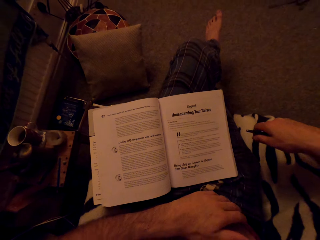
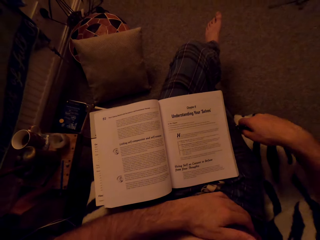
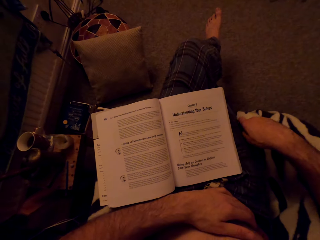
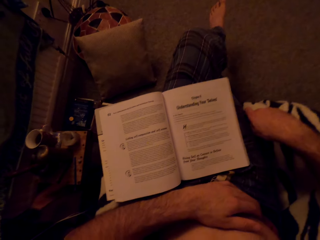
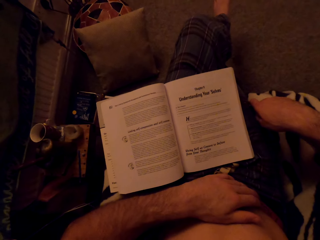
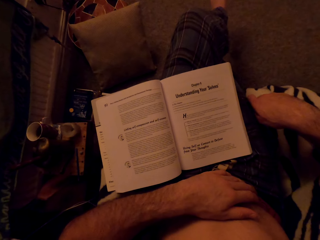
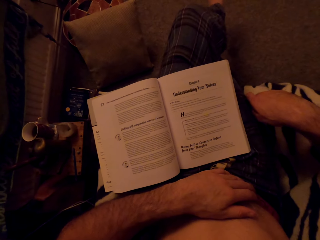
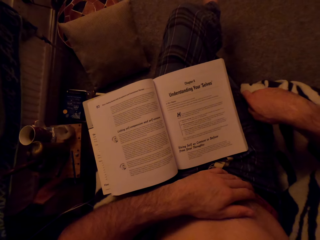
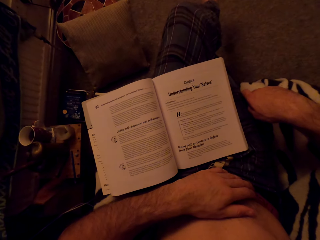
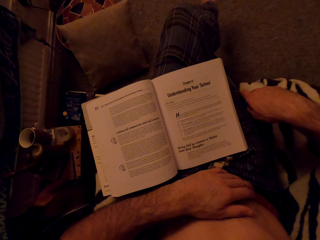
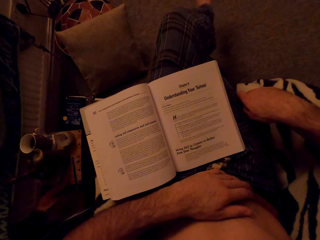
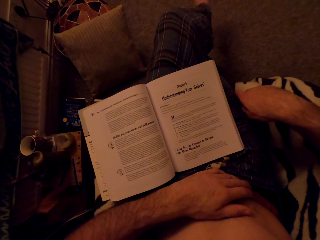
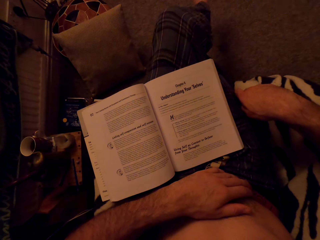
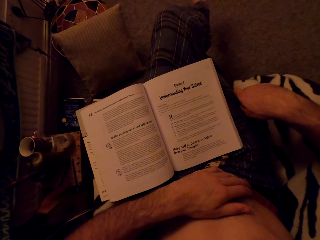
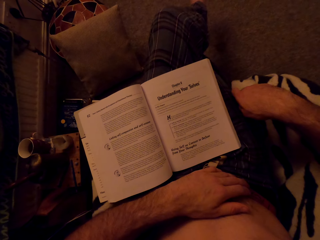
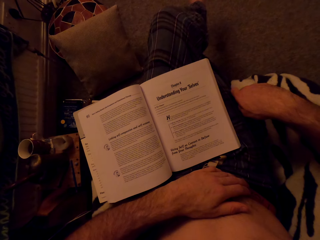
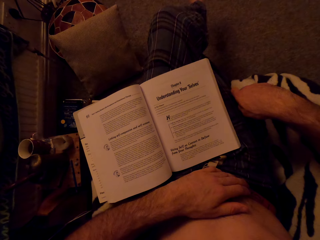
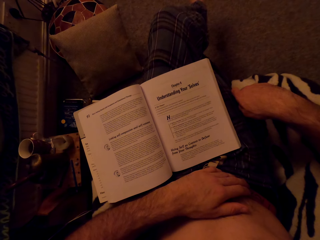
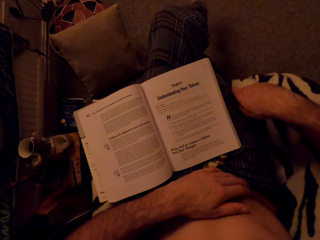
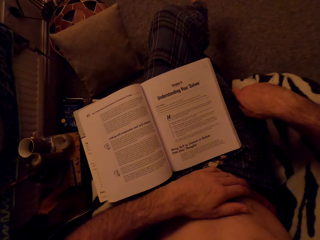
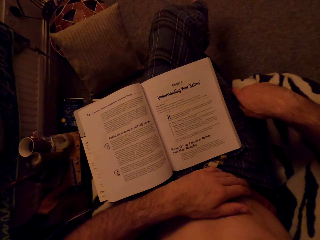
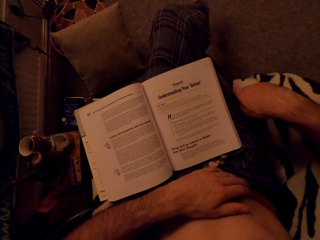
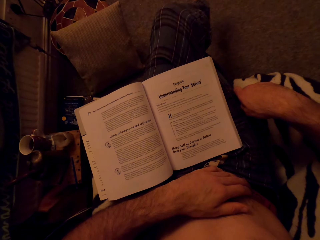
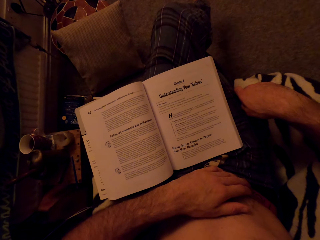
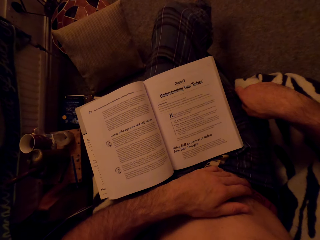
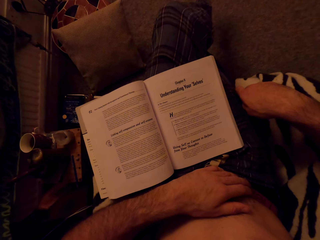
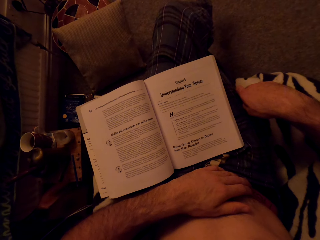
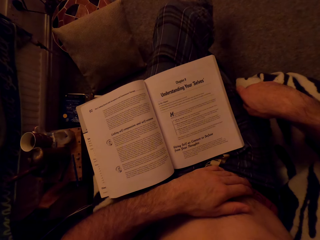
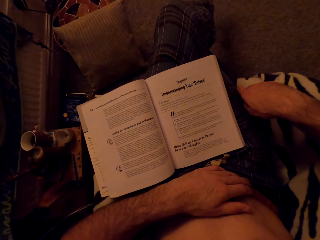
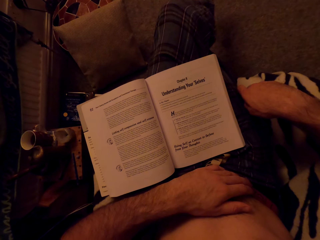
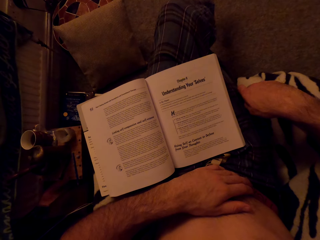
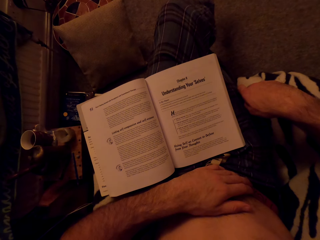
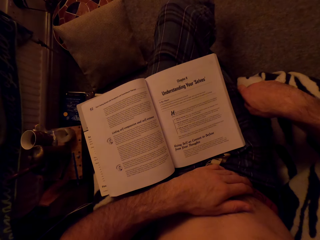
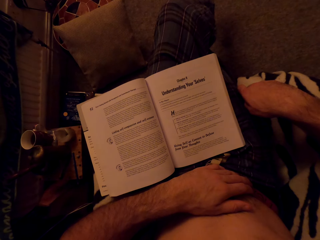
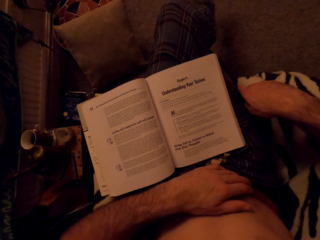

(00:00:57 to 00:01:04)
The camera wearer puts the hand beside the book. They read the book.

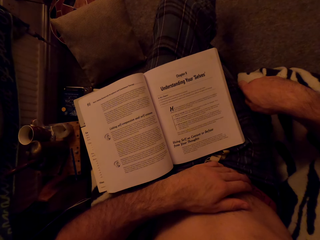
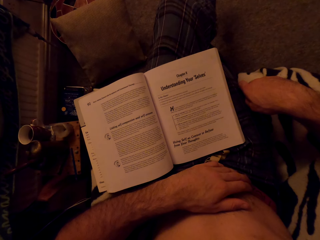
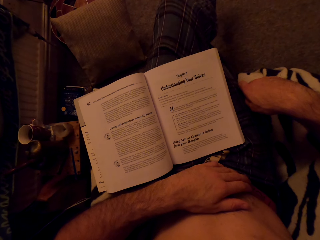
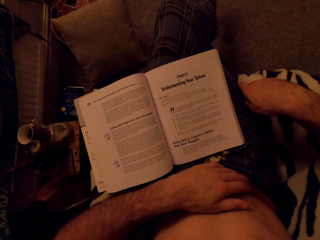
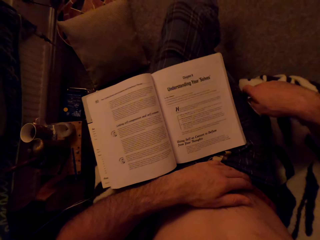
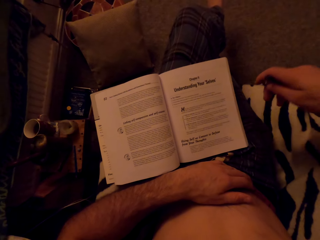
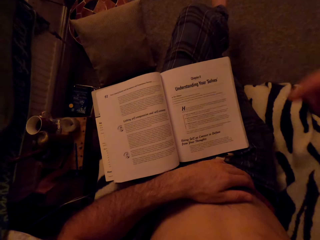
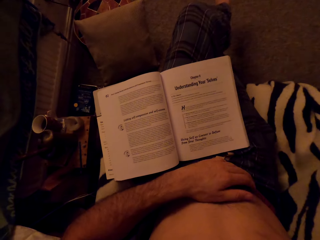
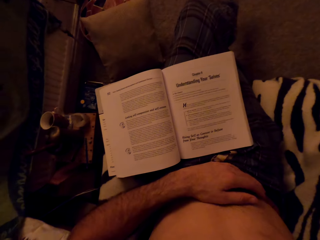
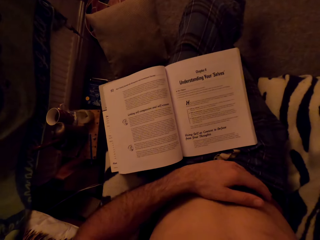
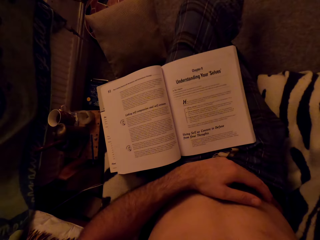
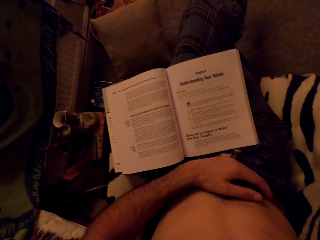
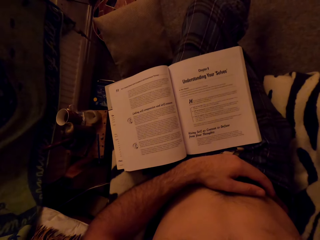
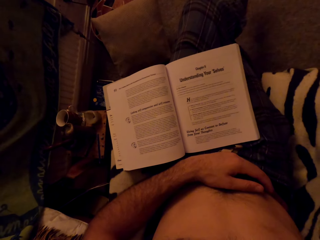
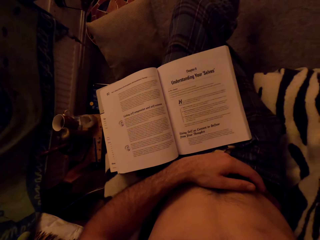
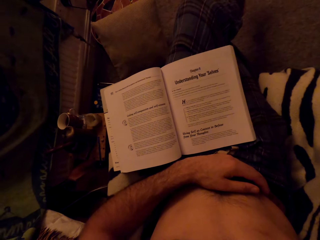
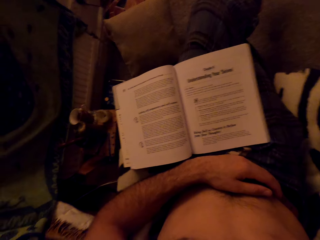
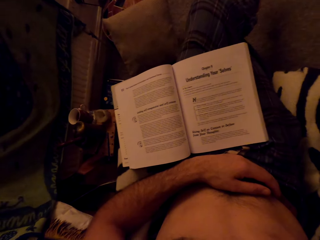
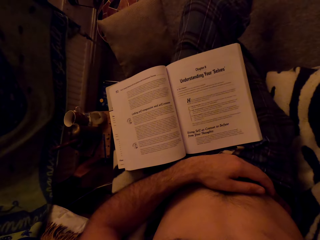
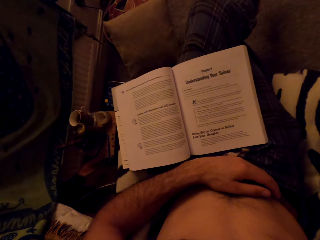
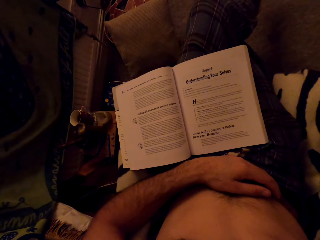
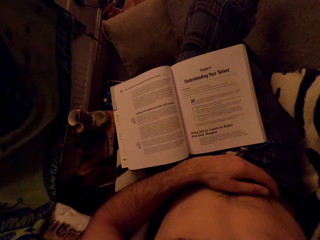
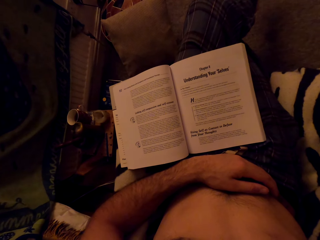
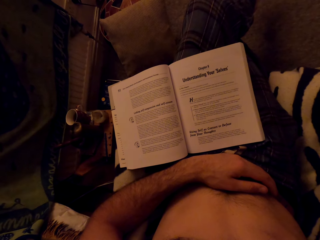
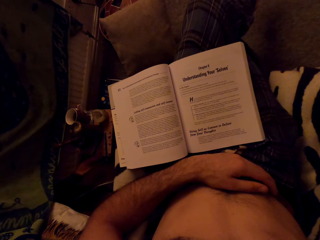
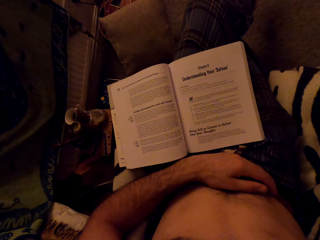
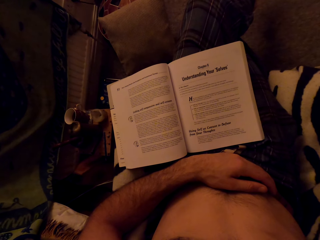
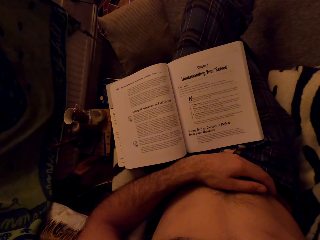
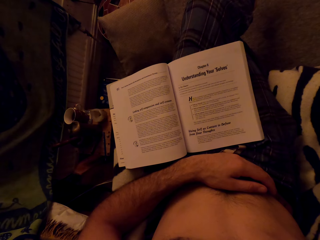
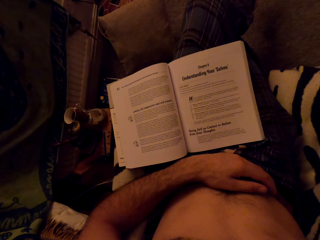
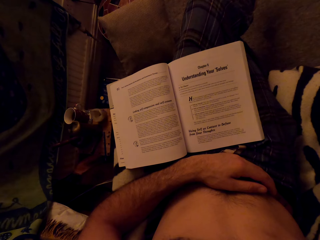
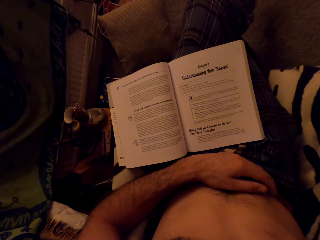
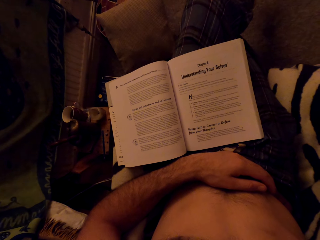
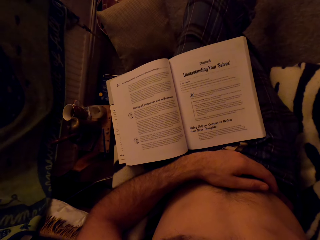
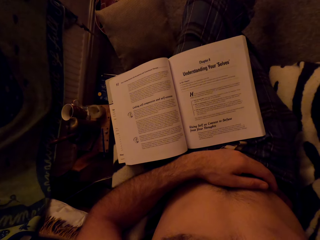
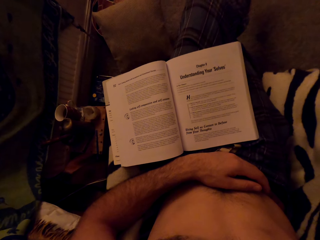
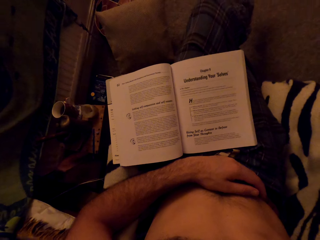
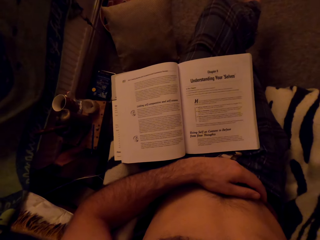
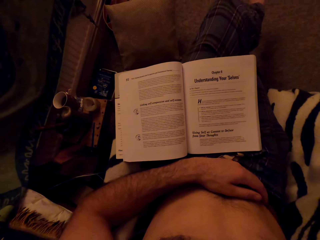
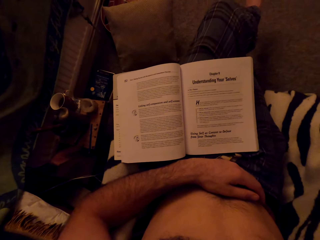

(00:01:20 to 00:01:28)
The camera wearer lifts the hand. They read the book.

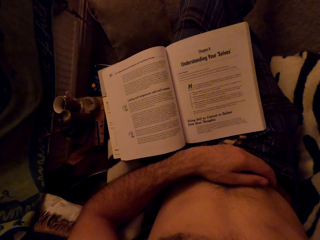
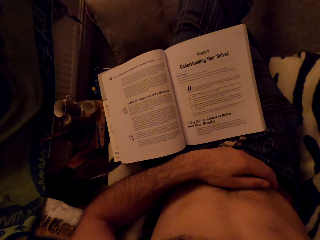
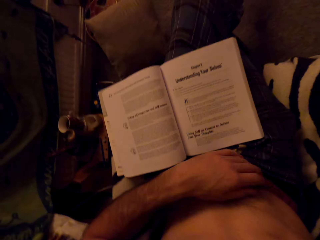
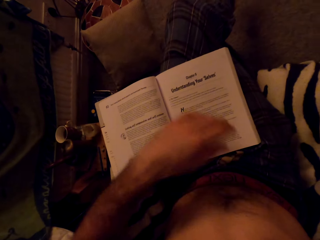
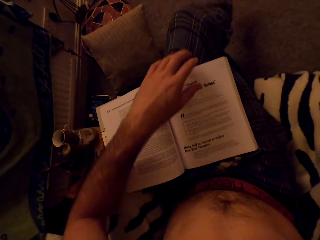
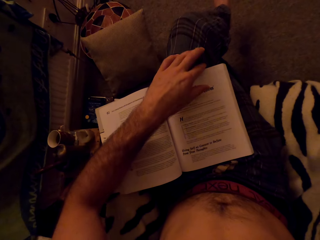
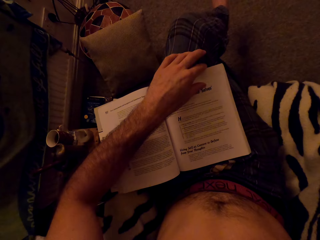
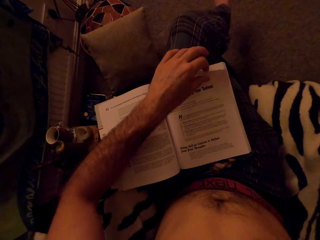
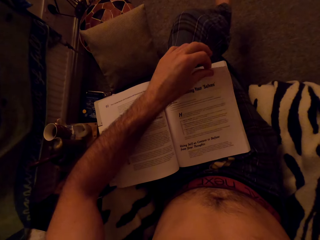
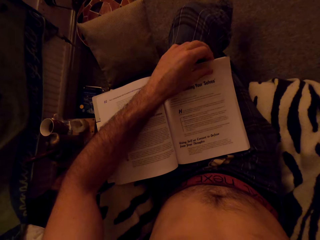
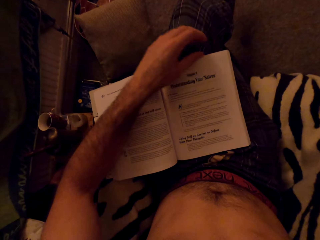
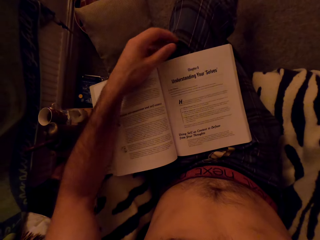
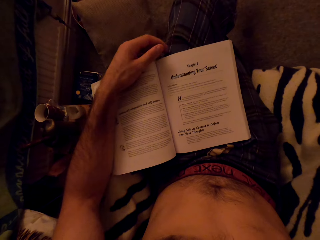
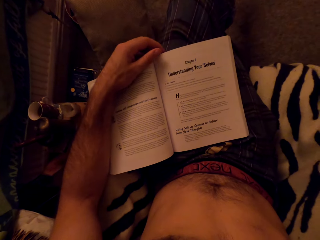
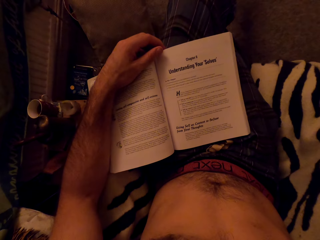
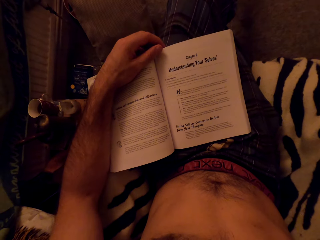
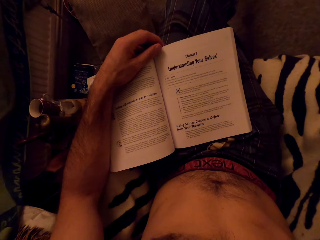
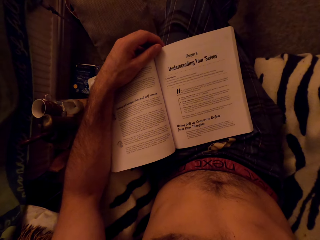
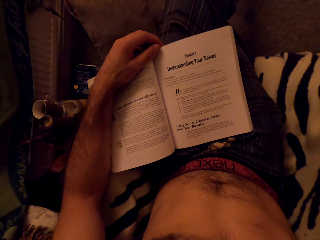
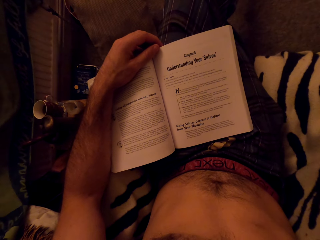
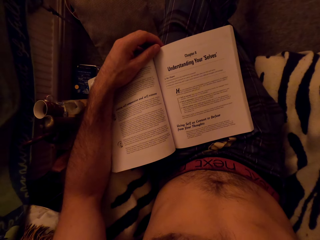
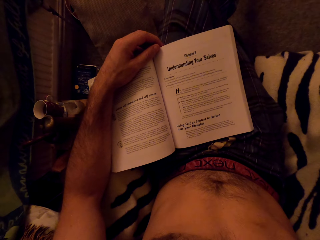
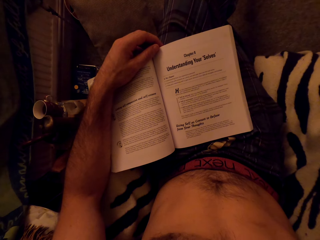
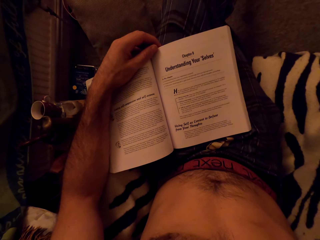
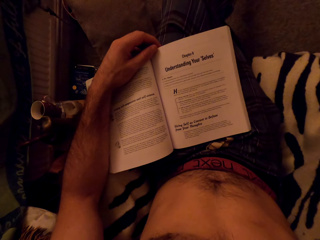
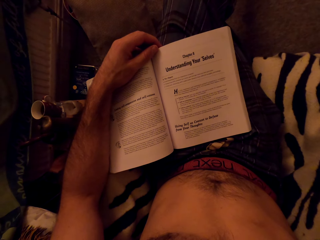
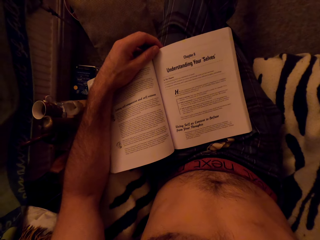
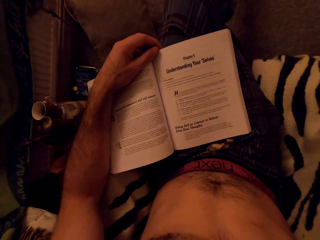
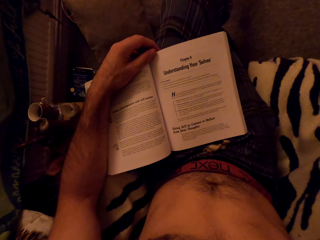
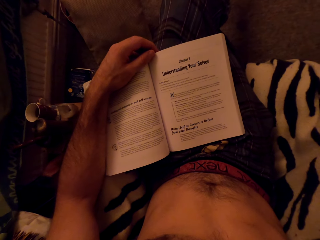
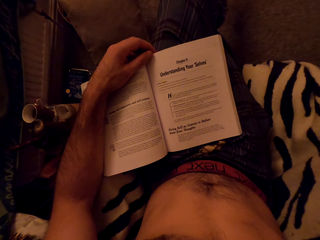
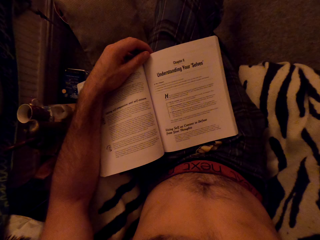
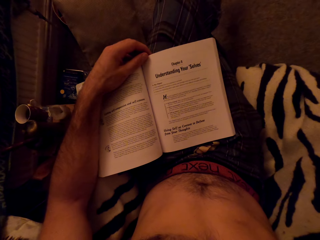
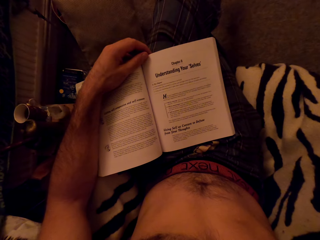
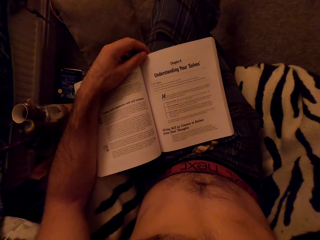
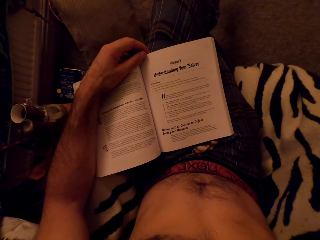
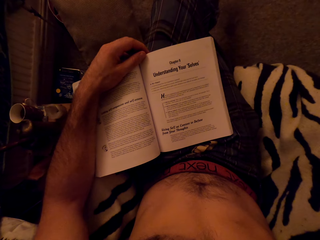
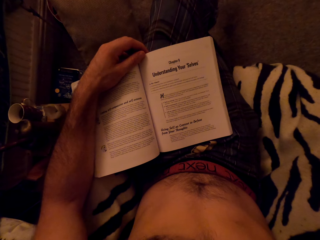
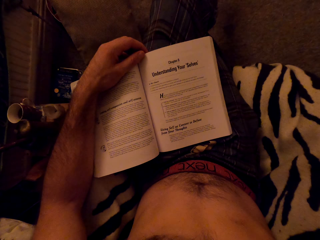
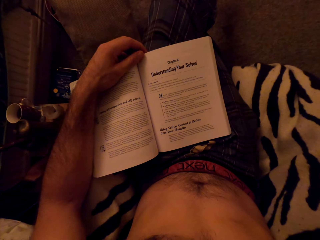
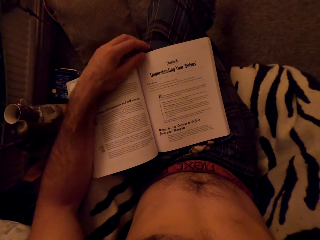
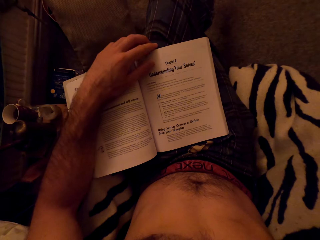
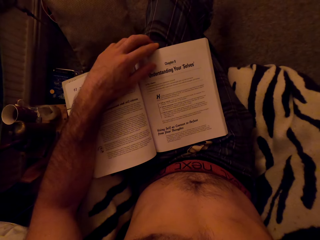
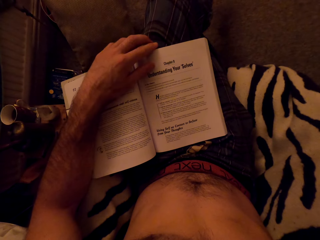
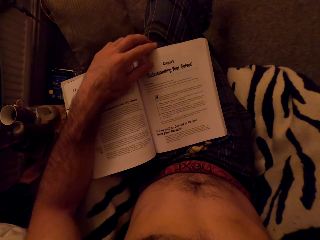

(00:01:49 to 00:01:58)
The camera wearer holds the book. He reads the book. He holds the book with his left hand.
